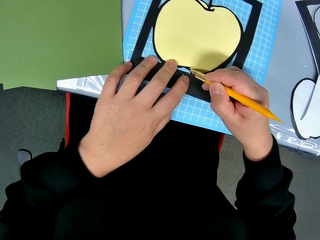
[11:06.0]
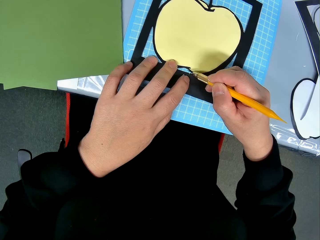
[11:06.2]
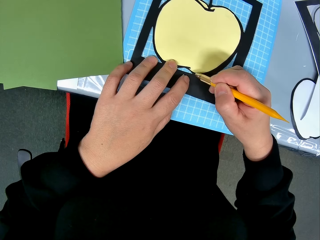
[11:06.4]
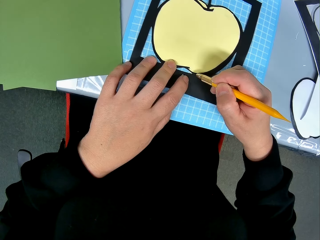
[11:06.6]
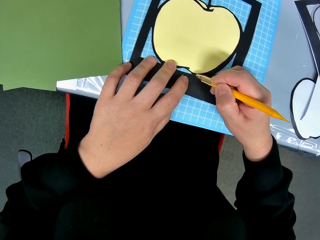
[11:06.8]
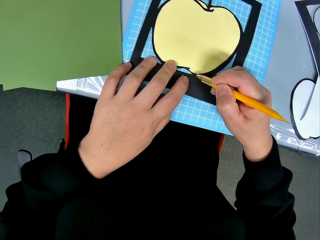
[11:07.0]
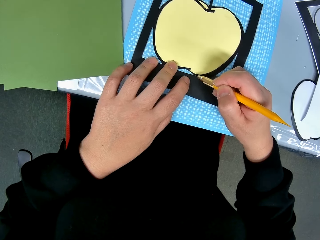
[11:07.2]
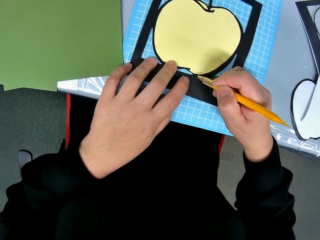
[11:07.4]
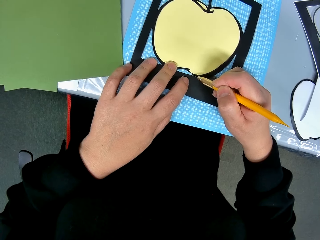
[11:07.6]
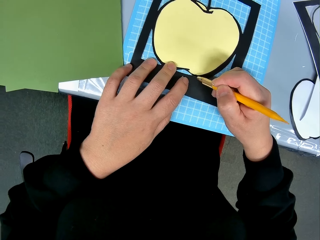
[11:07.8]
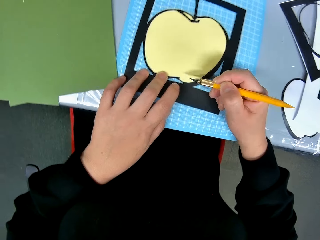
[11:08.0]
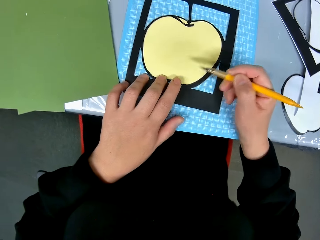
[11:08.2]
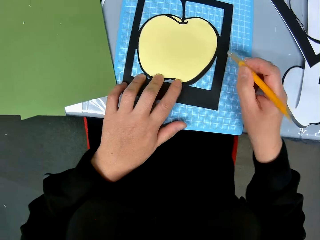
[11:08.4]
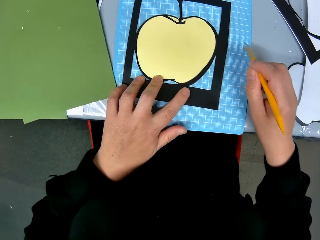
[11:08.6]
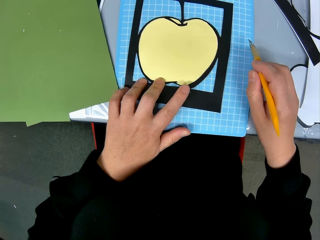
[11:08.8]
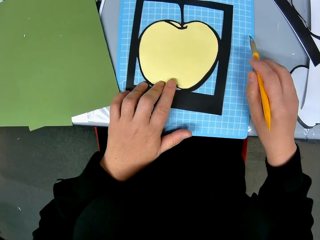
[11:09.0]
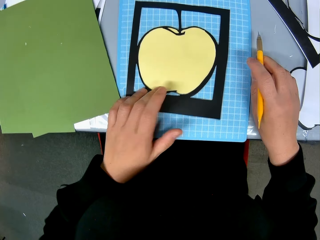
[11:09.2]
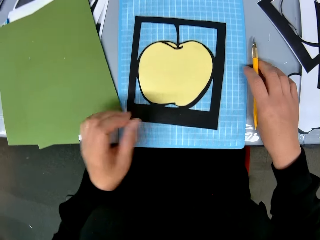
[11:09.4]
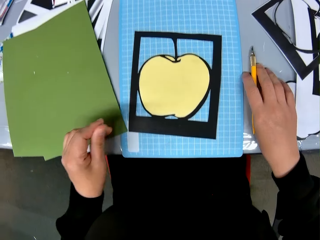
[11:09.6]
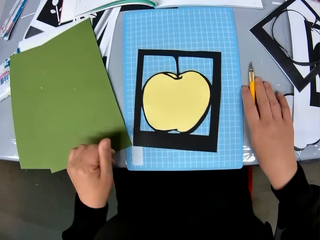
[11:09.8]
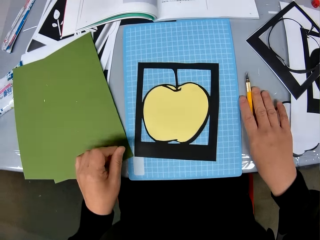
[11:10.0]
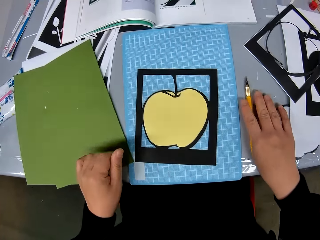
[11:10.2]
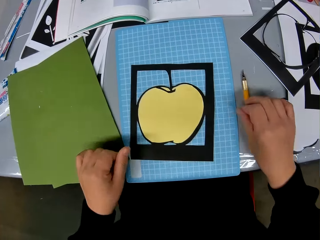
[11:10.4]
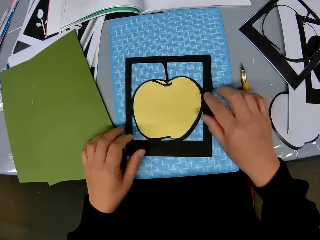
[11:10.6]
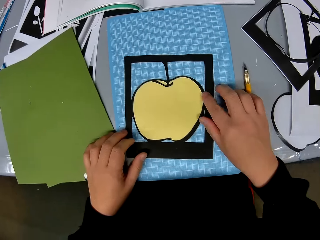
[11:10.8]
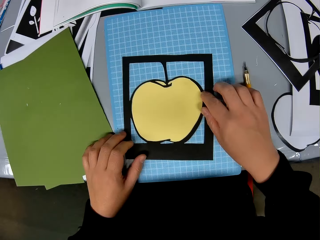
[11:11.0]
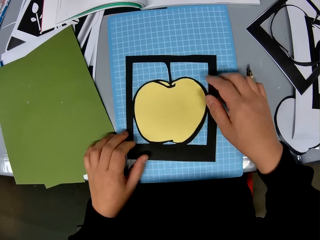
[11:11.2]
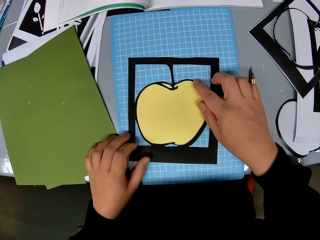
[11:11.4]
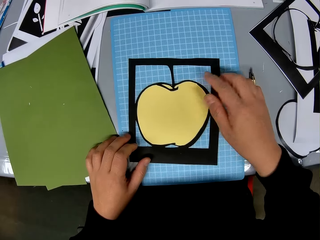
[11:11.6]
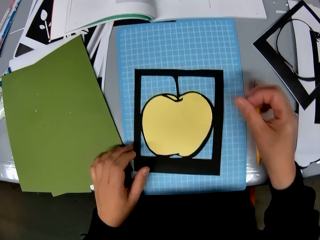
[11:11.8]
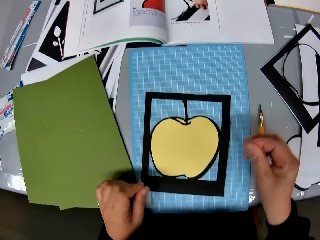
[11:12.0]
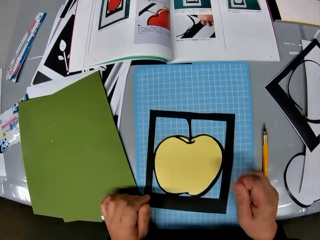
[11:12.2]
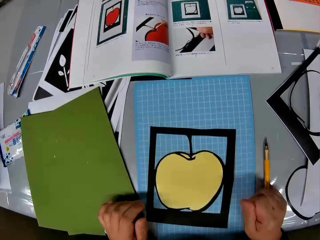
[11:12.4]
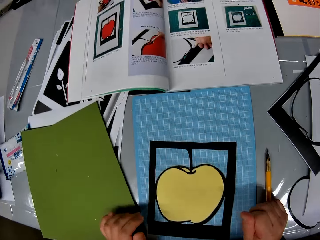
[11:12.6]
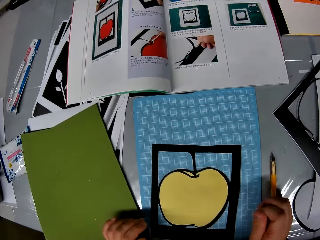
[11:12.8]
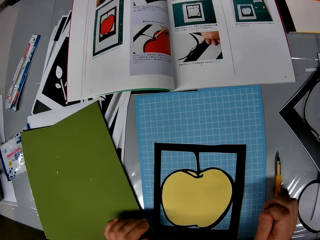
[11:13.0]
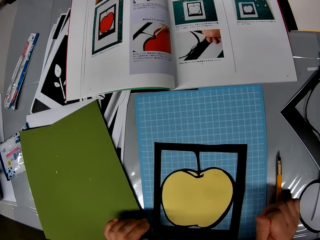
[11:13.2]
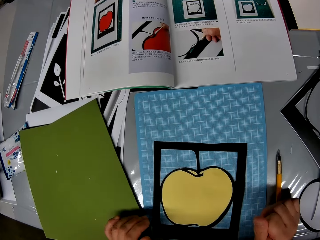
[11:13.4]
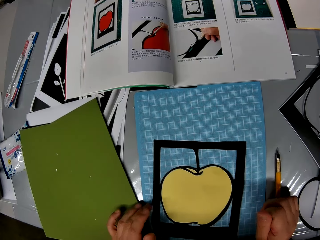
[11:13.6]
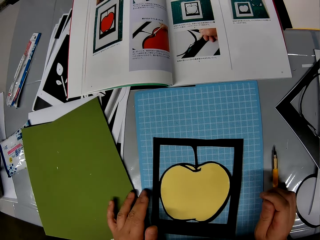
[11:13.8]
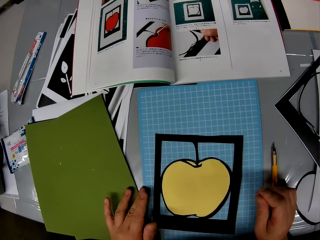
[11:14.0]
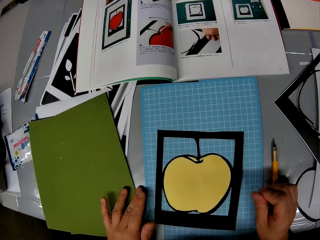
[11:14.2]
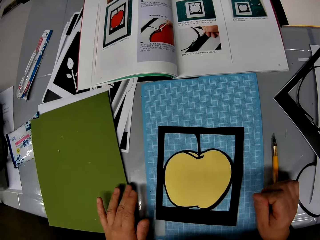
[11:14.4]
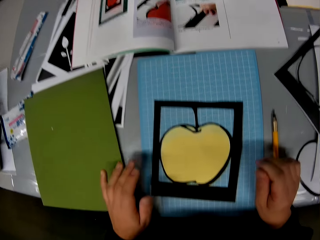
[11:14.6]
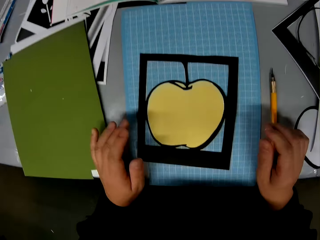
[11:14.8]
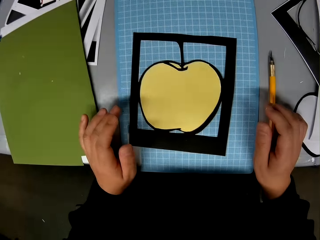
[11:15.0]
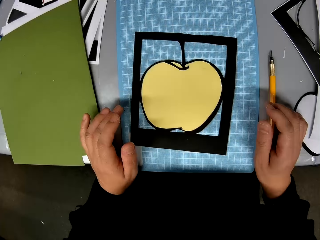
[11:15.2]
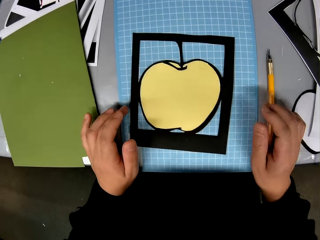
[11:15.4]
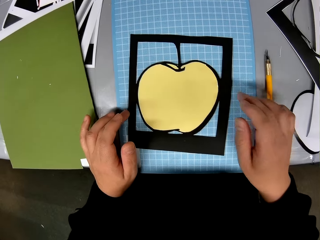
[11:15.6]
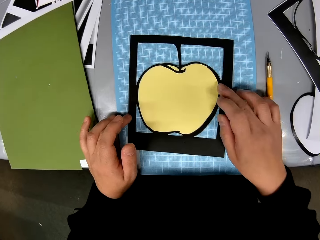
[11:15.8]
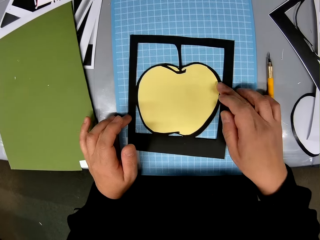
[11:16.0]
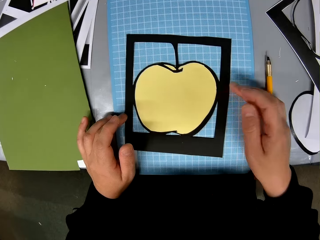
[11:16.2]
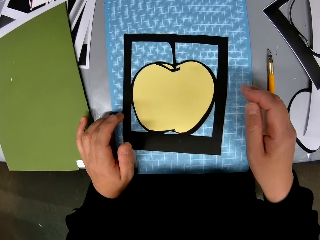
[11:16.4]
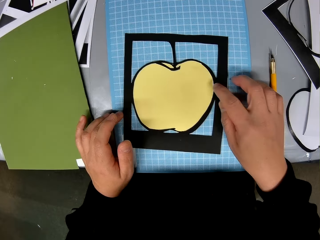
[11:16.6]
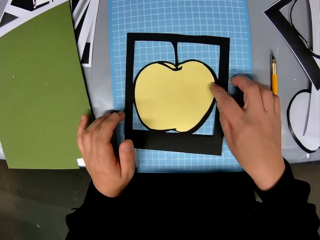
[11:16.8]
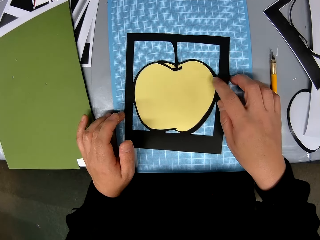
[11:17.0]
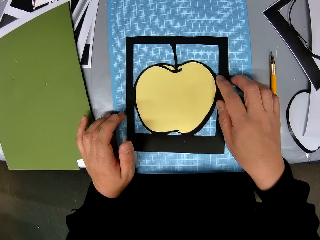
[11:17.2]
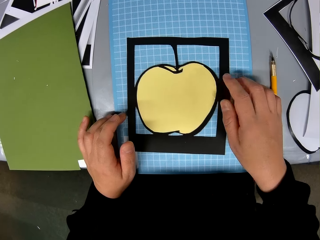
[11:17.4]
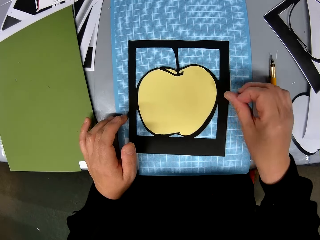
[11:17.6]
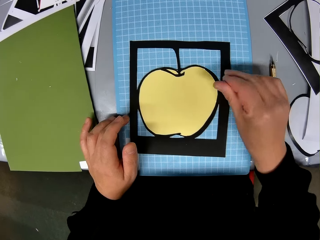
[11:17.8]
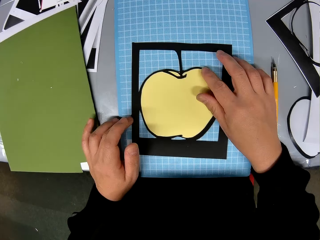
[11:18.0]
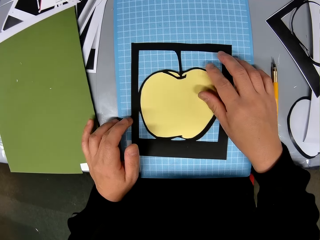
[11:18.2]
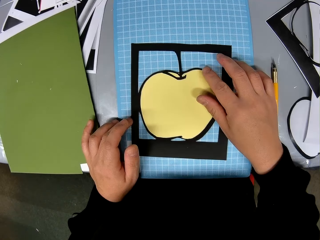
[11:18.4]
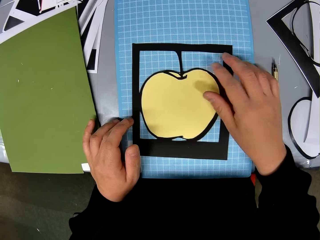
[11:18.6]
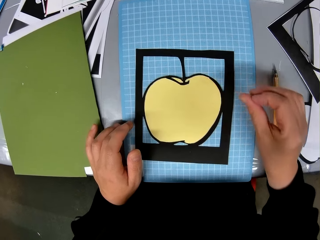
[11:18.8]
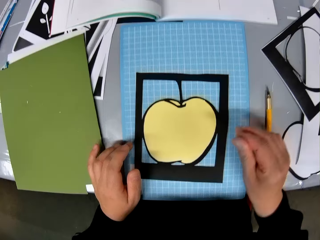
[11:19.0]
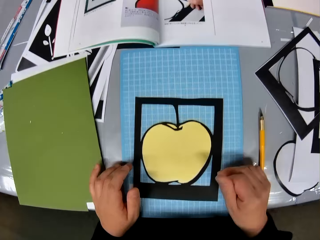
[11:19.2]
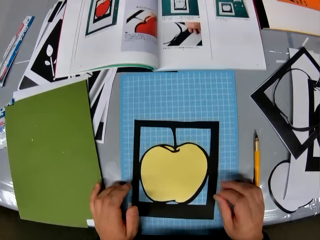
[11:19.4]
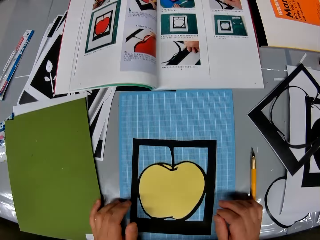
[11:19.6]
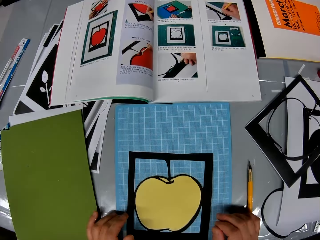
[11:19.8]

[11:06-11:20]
The camera wearer drops the craft knife on the table. They stare at the paper. They touch the paper craft.

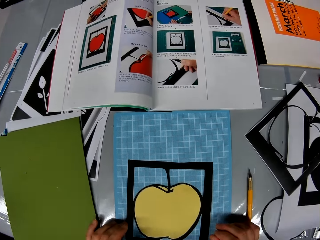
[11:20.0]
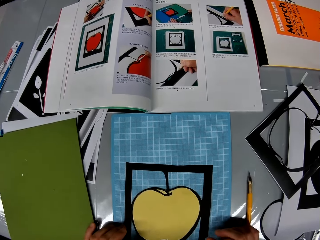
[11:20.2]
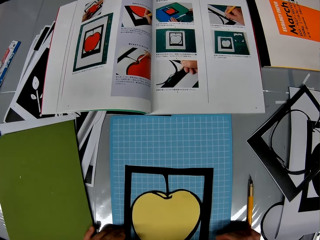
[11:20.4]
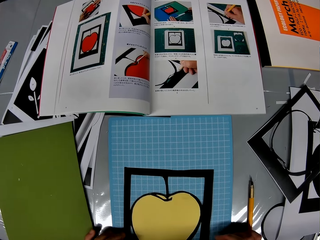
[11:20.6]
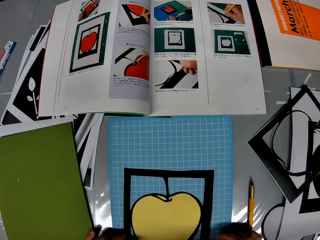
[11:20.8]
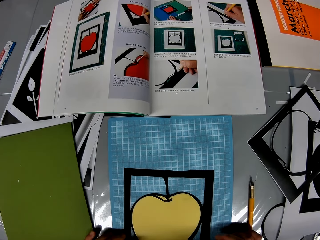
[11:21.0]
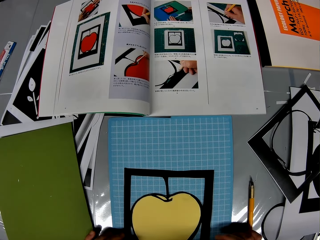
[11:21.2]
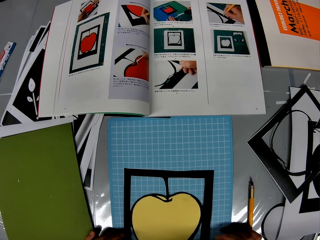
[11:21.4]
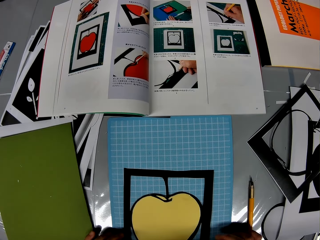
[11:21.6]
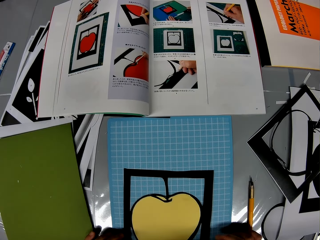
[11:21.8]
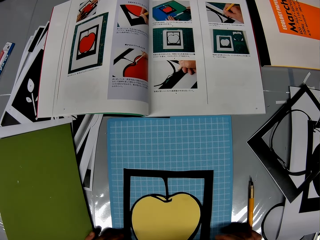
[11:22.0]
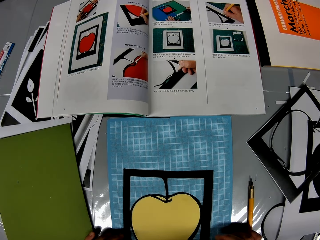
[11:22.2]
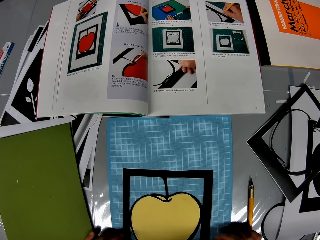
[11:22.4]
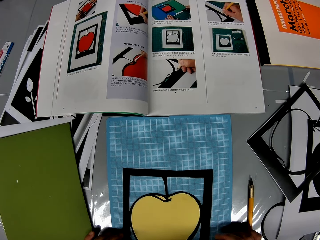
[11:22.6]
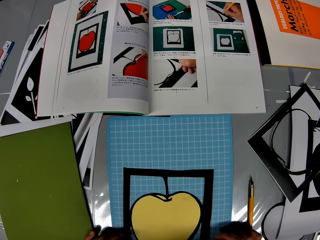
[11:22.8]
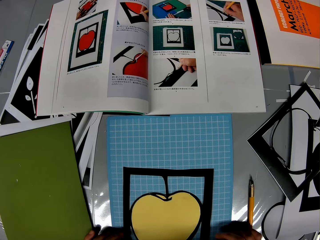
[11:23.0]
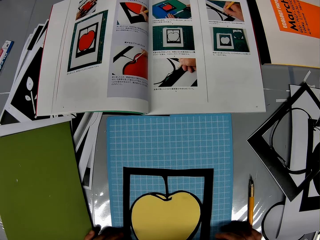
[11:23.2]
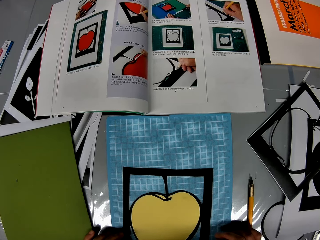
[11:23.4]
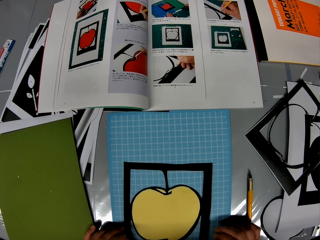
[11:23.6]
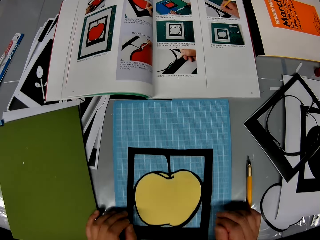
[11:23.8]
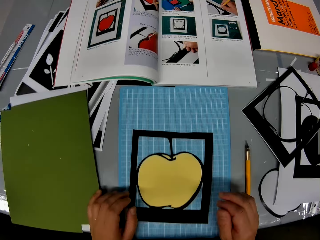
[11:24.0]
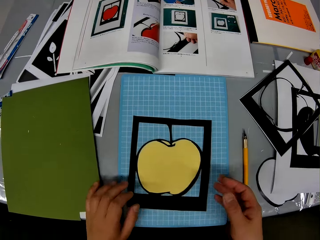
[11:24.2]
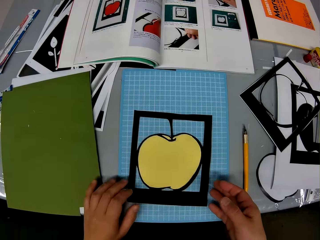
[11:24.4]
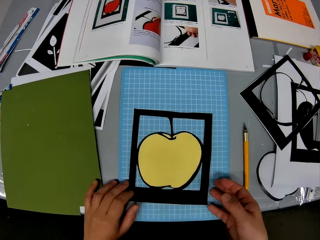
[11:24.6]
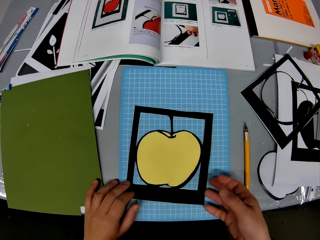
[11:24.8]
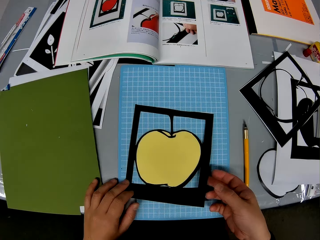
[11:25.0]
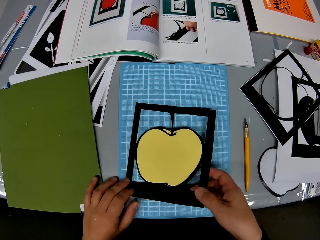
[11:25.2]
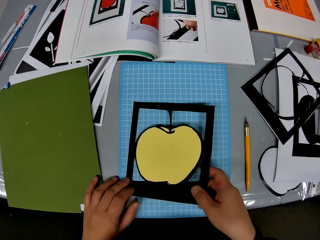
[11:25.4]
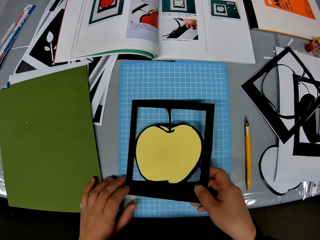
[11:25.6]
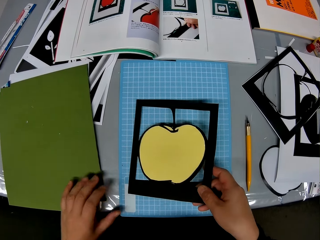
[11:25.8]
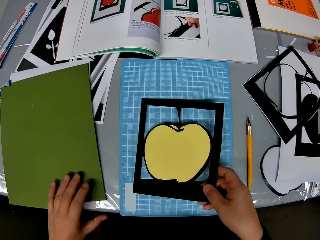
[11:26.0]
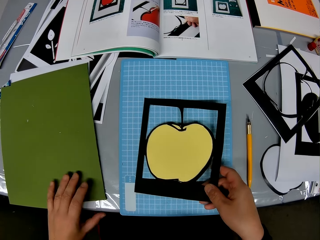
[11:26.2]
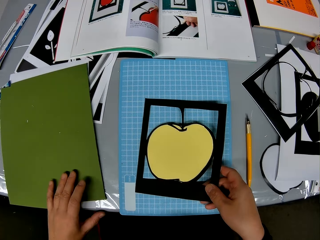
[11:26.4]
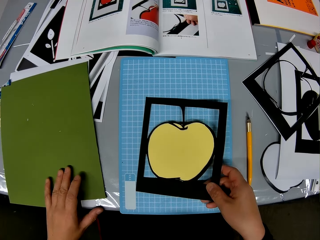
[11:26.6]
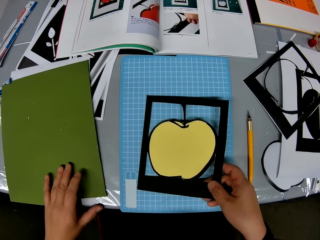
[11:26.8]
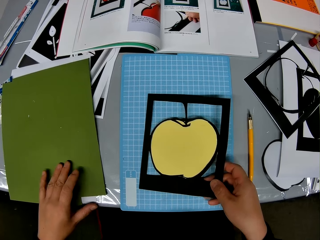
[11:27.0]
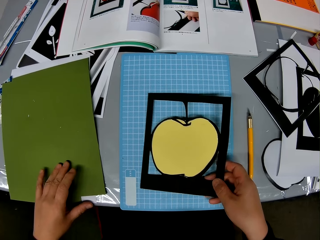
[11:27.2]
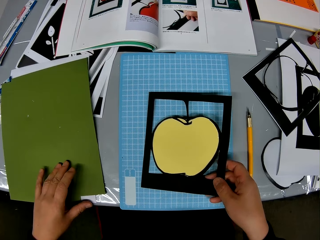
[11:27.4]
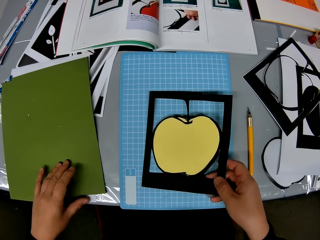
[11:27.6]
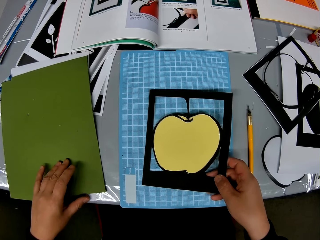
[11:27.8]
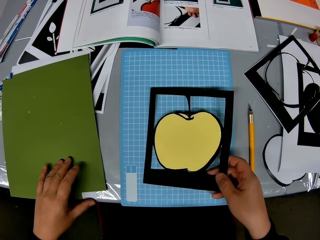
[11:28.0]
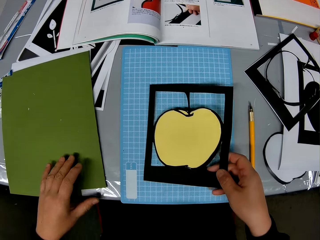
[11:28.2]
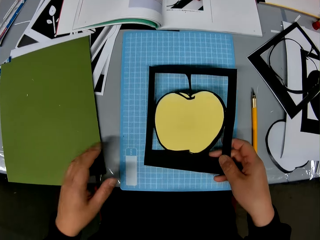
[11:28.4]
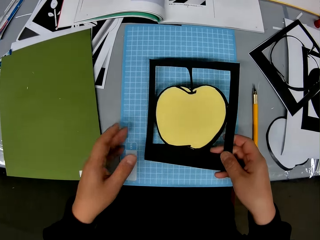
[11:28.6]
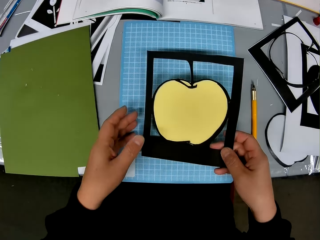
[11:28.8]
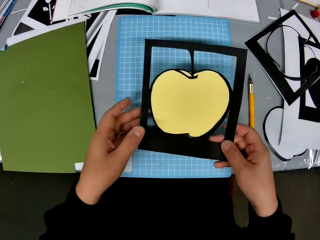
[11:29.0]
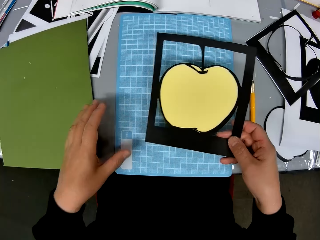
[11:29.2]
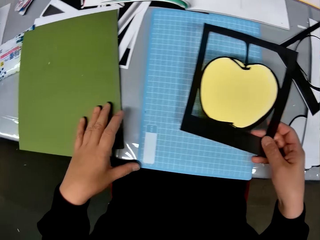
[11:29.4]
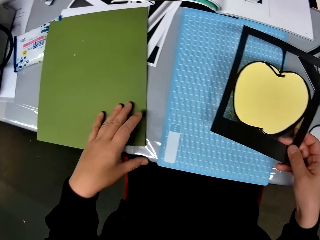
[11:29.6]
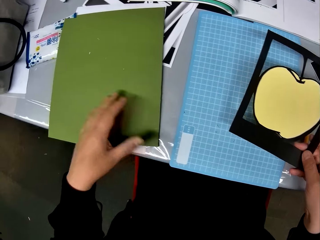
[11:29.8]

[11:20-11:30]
The camera wearer stares at the paper. They hold the paper. They stare at the paper.
